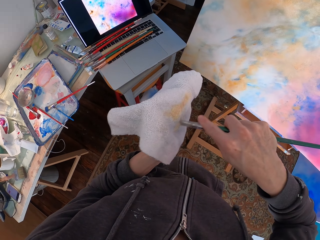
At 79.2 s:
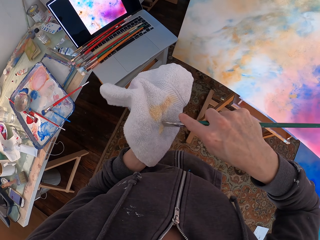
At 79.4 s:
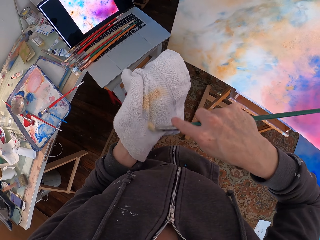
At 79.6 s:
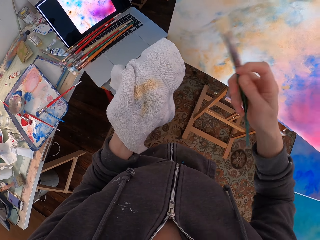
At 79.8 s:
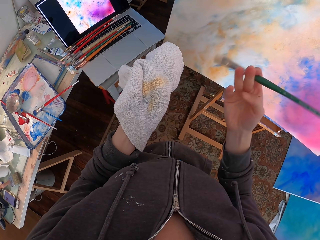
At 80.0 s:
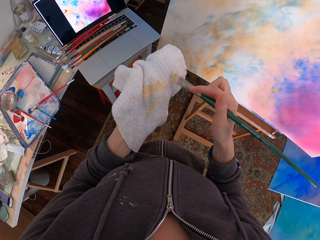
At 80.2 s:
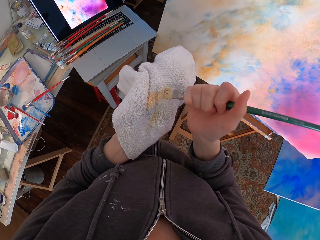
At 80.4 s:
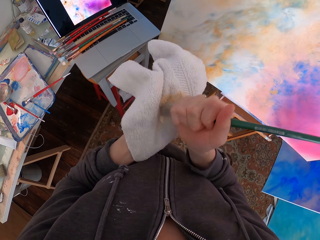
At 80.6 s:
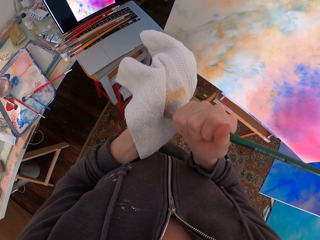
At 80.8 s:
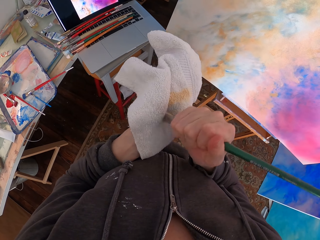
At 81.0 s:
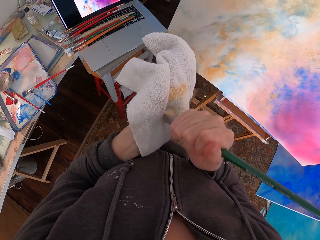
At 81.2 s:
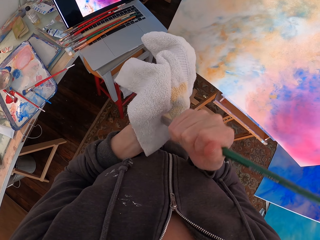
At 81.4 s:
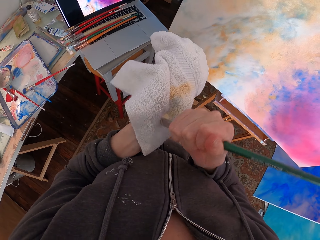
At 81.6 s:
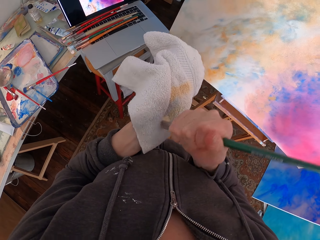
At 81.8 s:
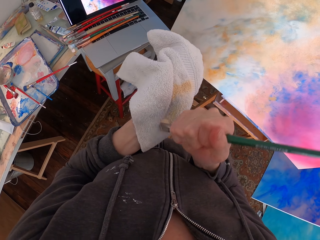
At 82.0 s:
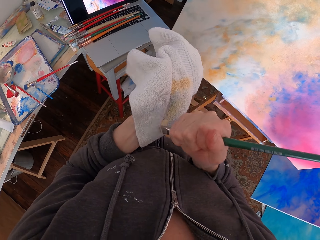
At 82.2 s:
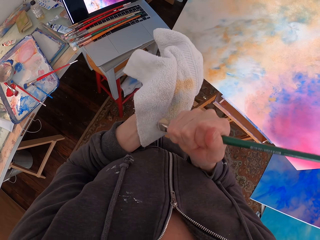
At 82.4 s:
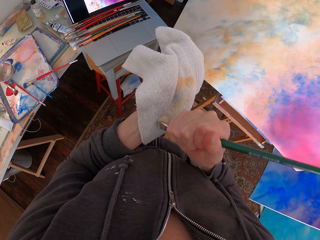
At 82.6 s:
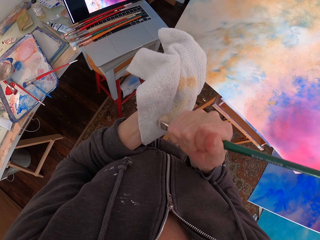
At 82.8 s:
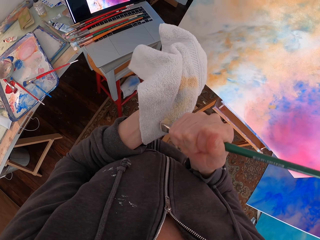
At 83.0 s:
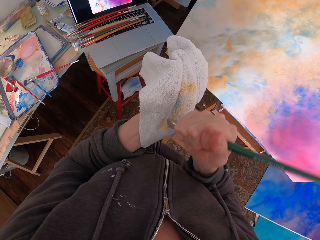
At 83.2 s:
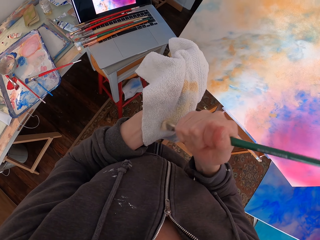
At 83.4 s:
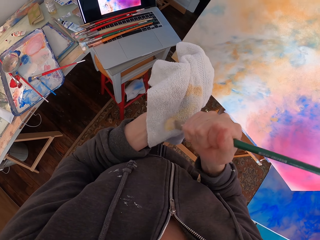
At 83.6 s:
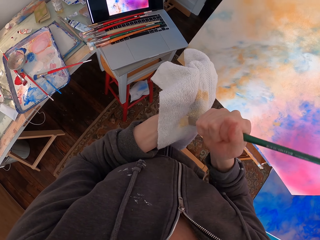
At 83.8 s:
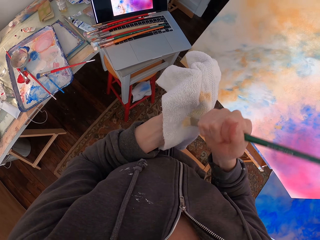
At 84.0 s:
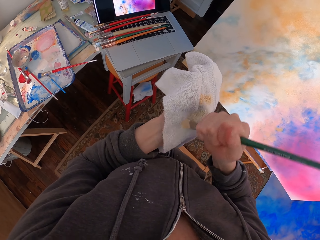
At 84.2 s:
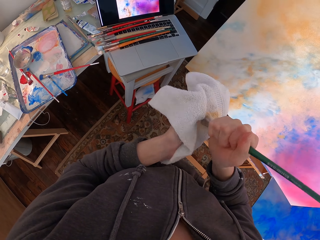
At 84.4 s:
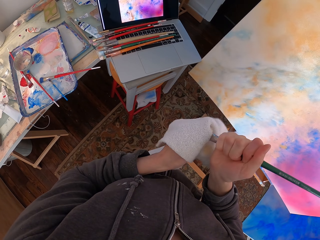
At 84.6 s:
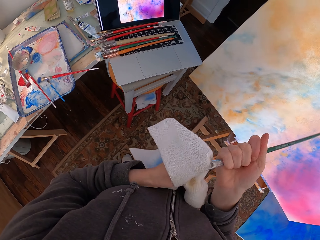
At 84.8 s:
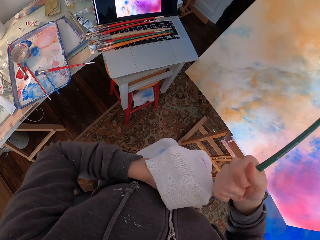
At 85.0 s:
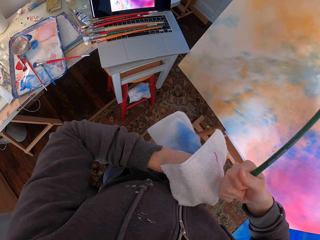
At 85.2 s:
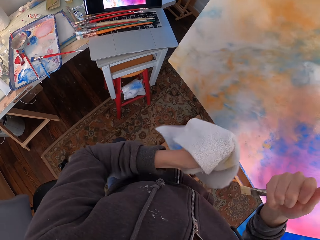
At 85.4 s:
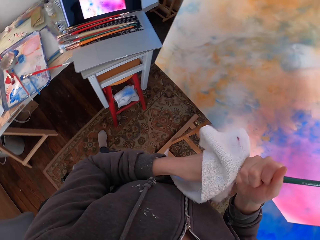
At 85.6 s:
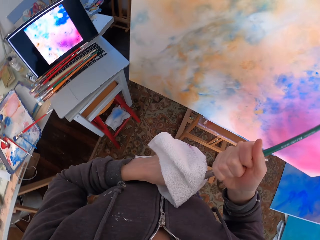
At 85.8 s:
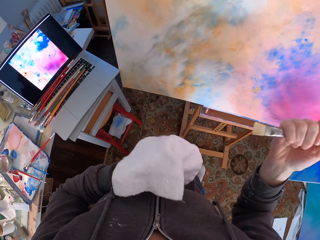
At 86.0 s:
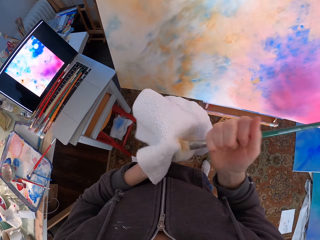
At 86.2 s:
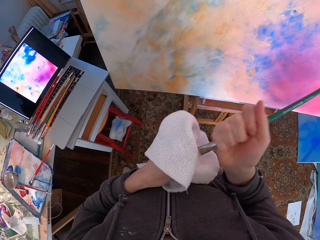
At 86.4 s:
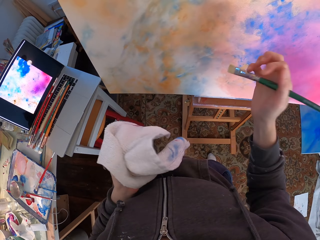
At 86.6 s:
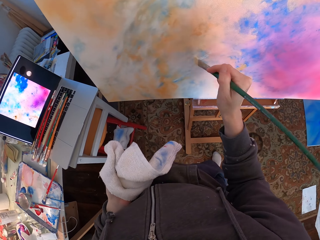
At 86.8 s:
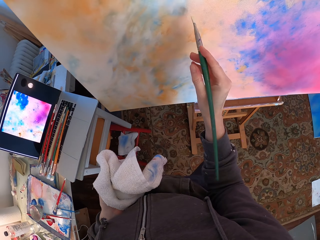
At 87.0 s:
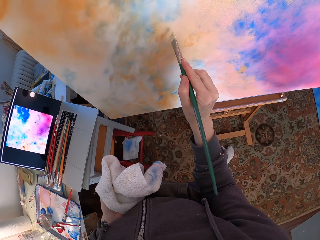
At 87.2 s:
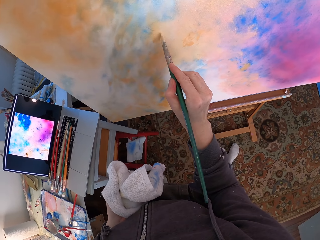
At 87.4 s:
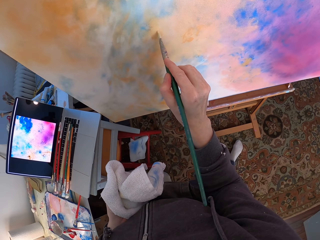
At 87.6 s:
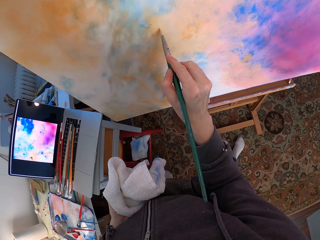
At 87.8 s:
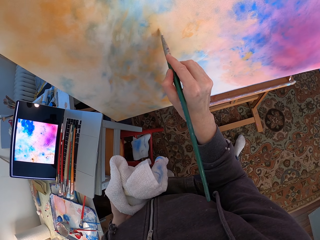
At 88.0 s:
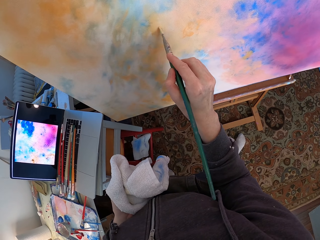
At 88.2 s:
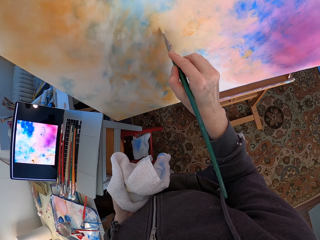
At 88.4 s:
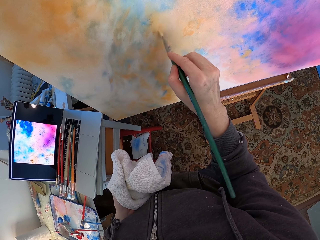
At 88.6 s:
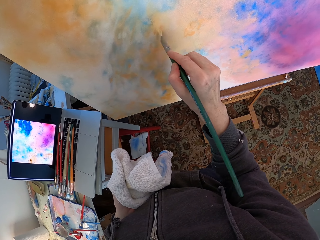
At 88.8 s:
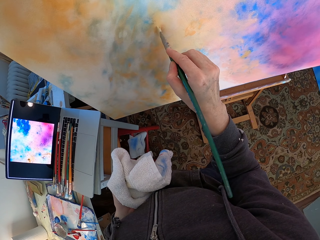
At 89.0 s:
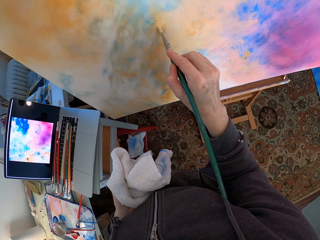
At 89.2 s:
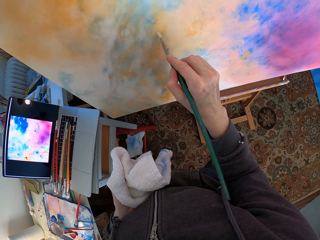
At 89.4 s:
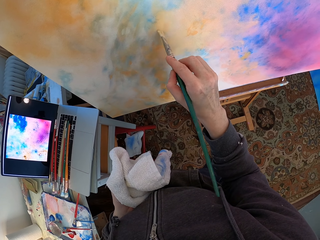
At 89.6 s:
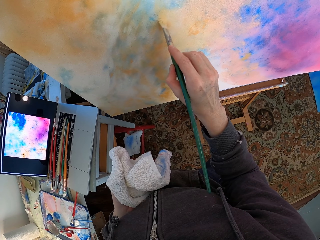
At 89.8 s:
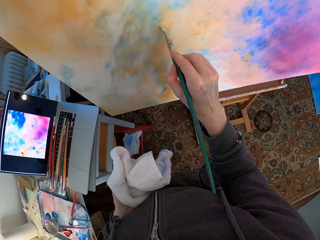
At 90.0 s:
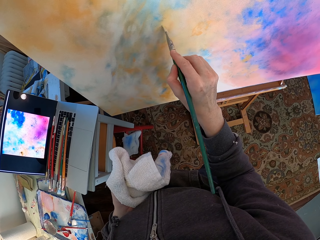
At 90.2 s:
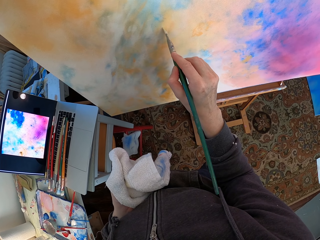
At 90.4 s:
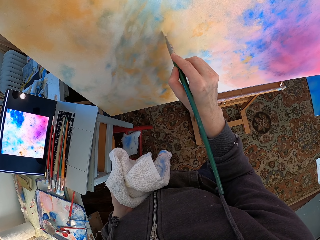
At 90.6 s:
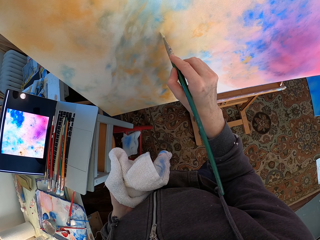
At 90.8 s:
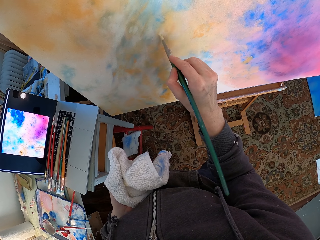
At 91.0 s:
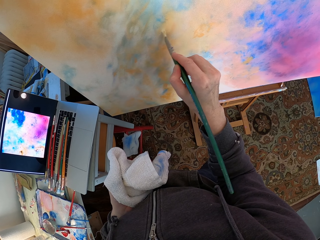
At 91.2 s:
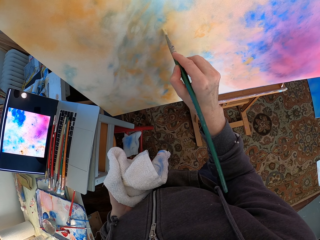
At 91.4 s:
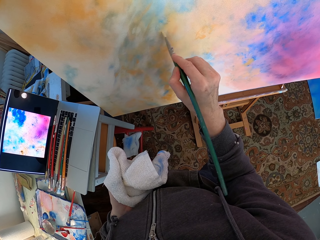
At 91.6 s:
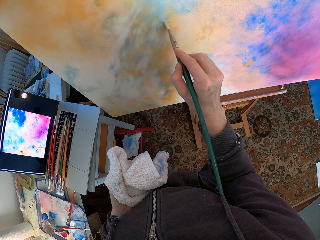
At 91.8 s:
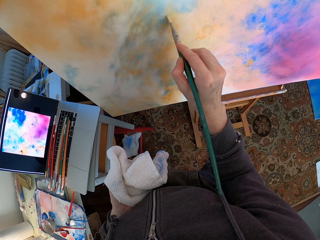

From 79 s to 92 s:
The camera wearer wipes the brush with a towel. They hold the brush. They paint on the paint board with the brush. They hold the towel.

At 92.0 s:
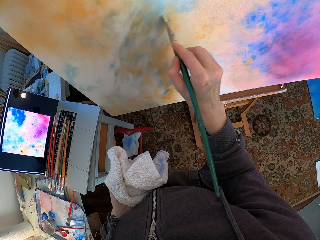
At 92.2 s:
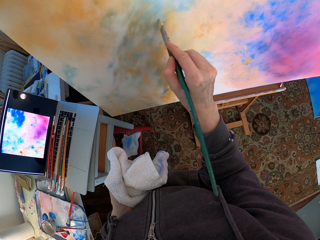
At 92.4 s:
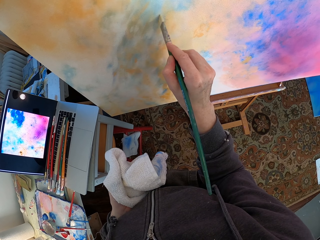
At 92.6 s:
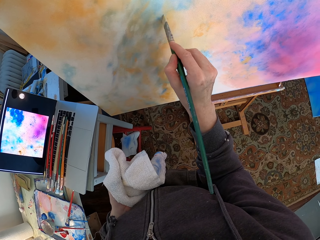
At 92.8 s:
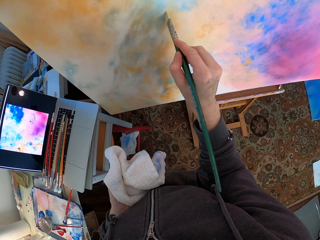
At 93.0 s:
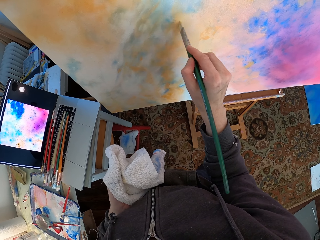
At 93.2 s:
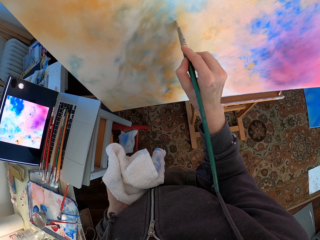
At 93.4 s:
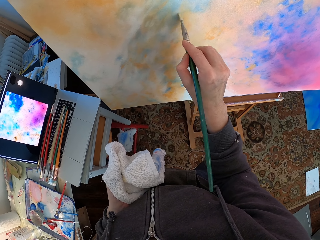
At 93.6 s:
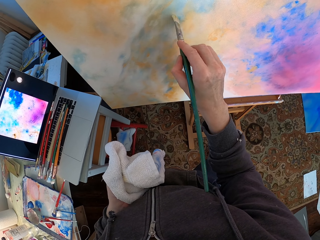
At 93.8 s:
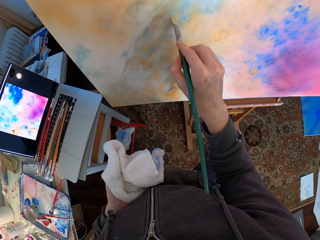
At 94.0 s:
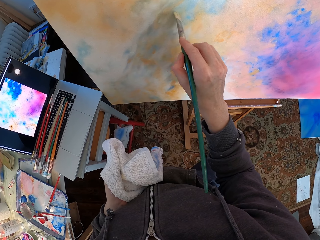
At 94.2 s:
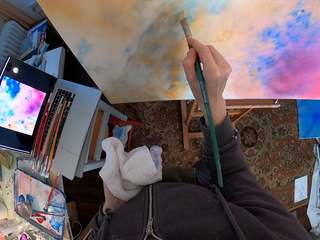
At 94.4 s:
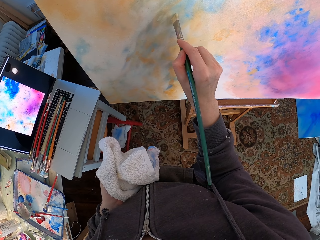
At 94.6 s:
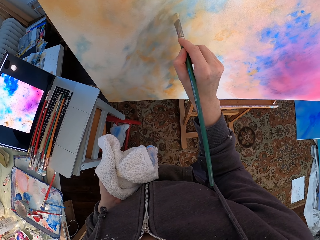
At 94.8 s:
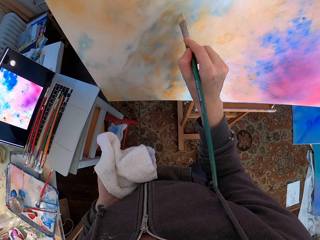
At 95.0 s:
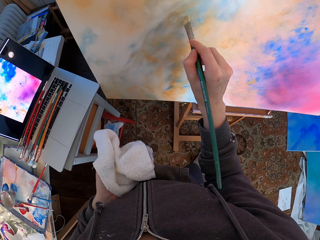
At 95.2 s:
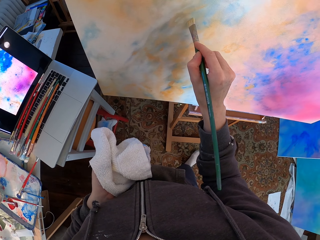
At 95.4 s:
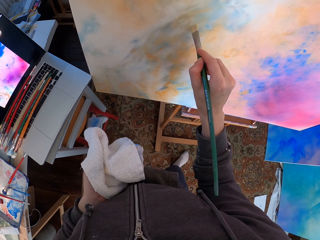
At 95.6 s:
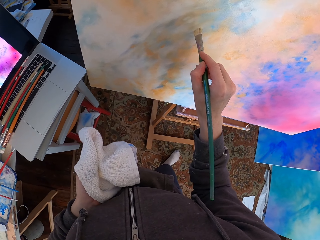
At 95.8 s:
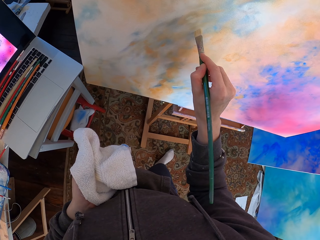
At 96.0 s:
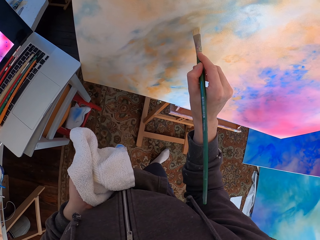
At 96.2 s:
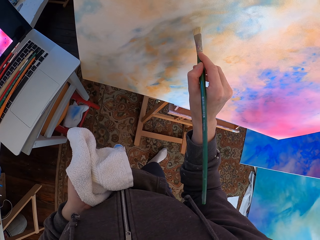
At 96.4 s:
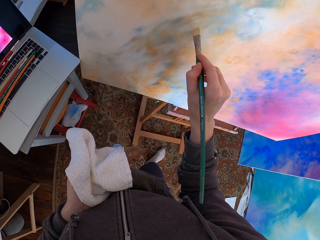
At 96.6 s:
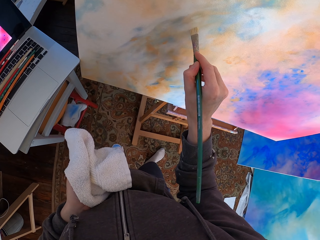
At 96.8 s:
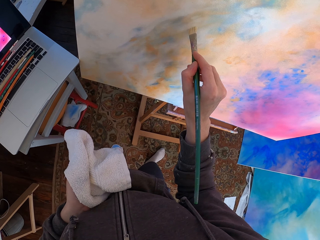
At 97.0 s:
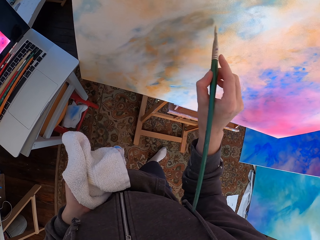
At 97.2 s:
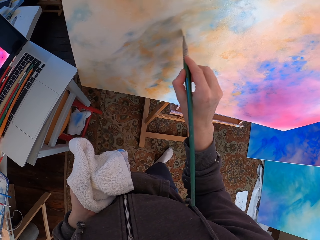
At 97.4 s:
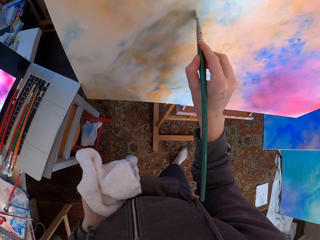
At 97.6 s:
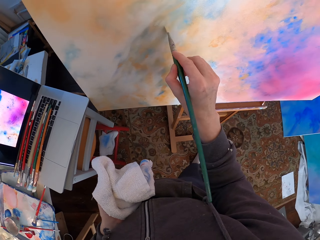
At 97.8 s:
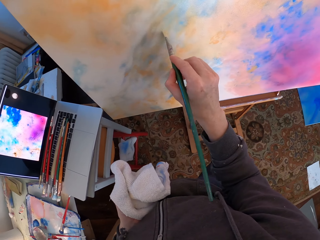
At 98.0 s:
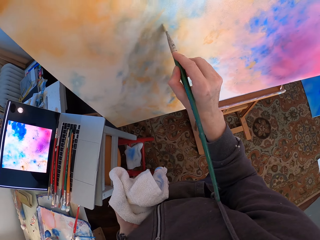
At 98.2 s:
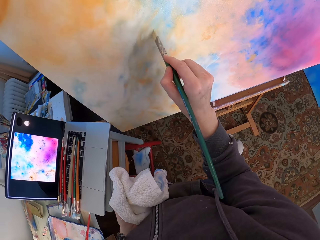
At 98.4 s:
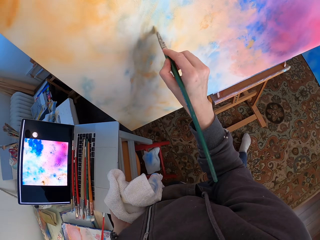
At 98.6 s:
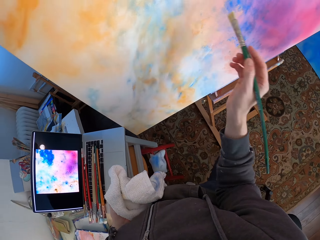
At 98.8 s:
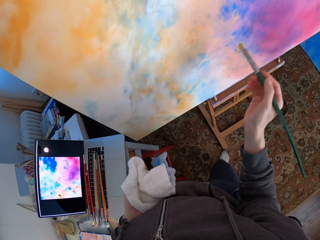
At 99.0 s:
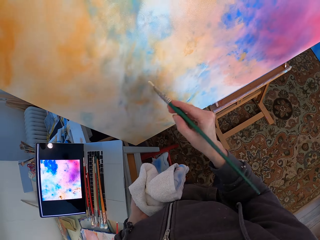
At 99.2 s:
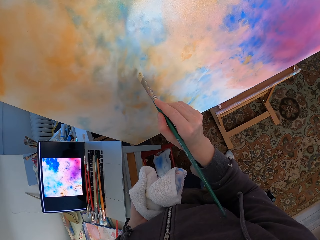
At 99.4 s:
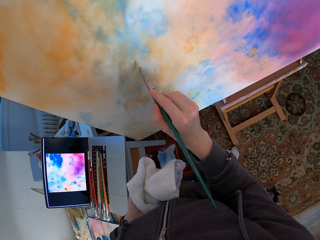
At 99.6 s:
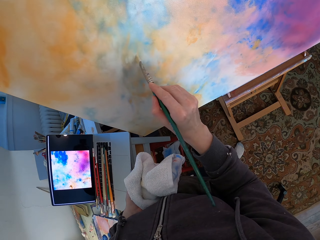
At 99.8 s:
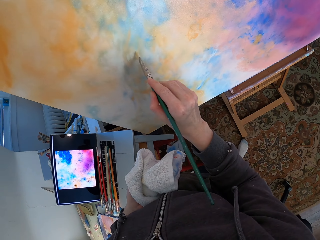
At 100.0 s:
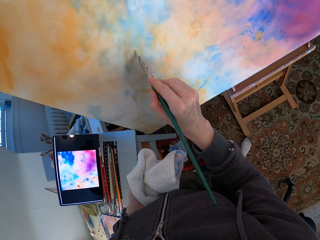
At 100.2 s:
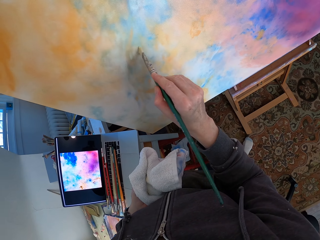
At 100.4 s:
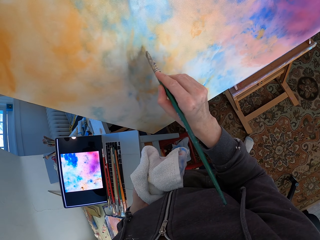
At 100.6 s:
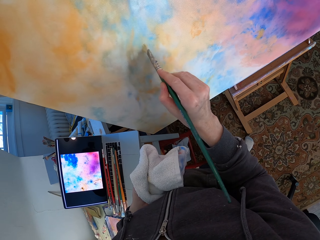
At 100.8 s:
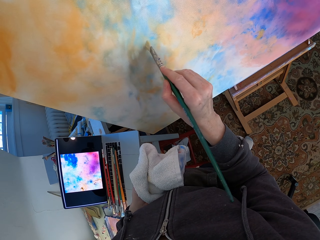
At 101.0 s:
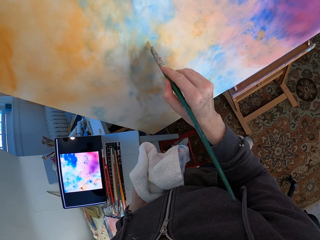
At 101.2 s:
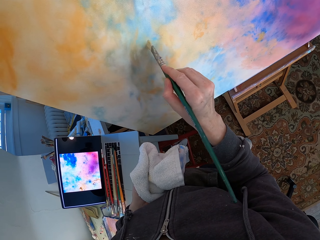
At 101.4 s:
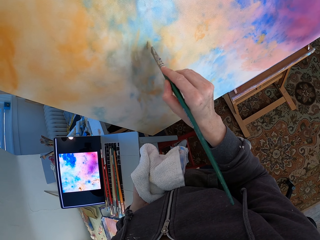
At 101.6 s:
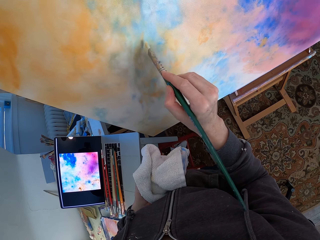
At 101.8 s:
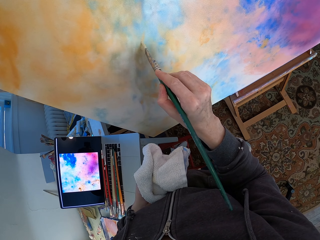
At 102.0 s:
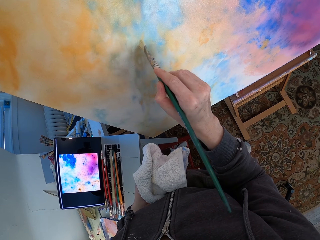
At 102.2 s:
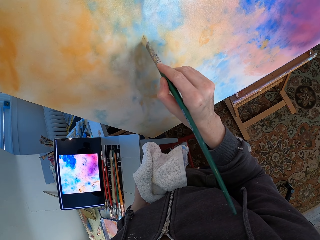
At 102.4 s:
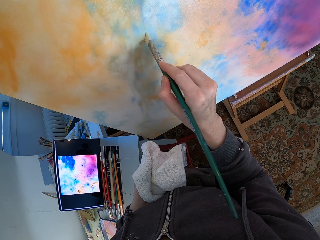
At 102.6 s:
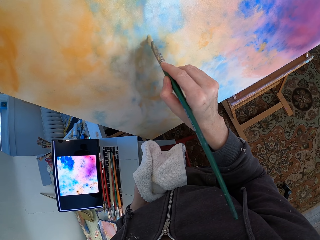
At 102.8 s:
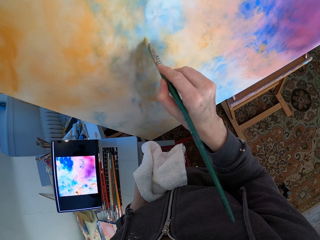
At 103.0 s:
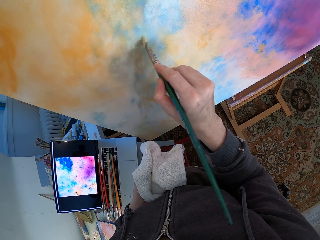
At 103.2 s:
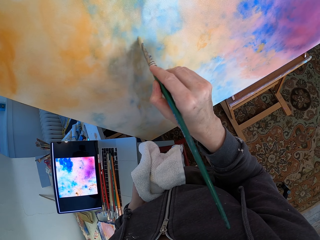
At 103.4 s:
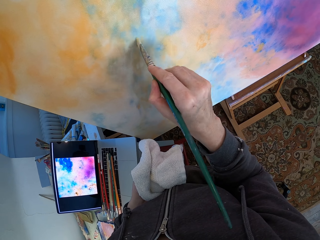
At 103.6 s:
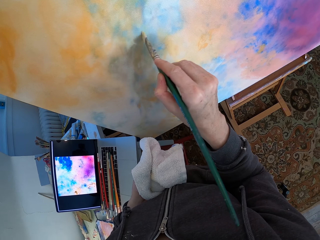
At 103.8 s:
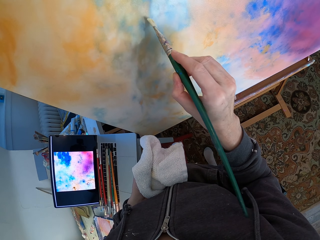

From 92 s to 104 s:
The camera wearer moves their hands. They hold the towel. They paint on the paint board. They hold the towel. They paint on the paint board.
